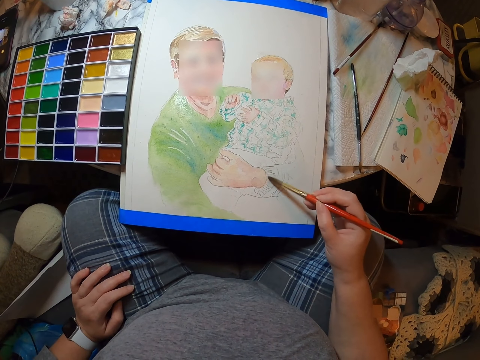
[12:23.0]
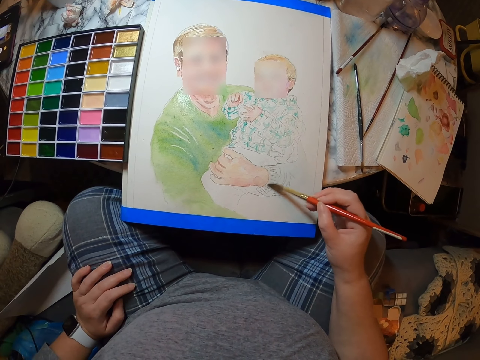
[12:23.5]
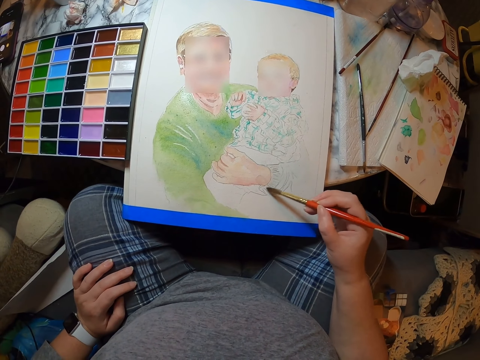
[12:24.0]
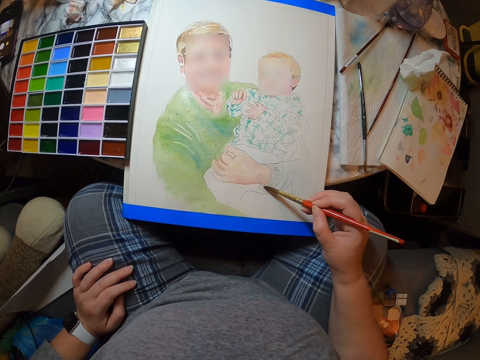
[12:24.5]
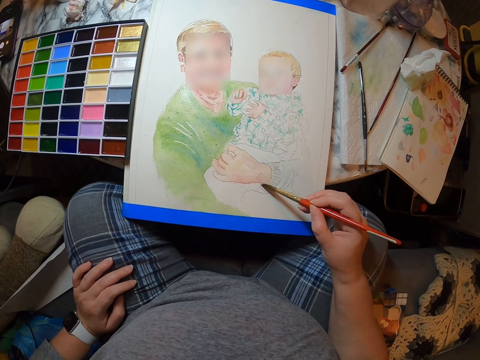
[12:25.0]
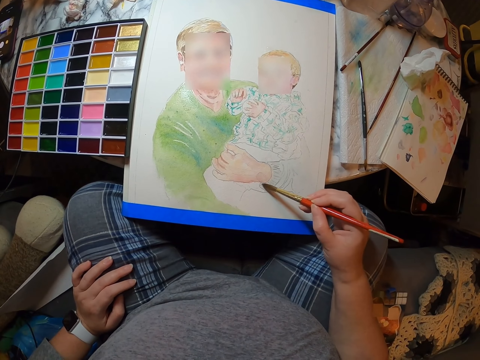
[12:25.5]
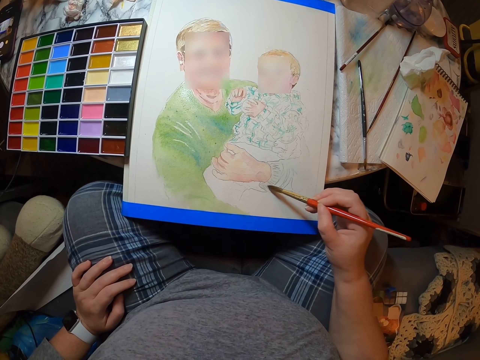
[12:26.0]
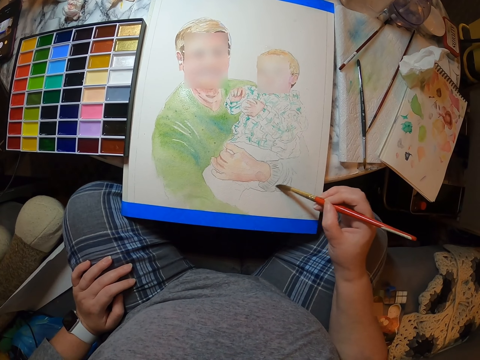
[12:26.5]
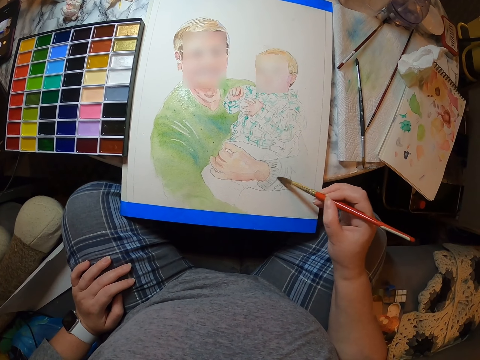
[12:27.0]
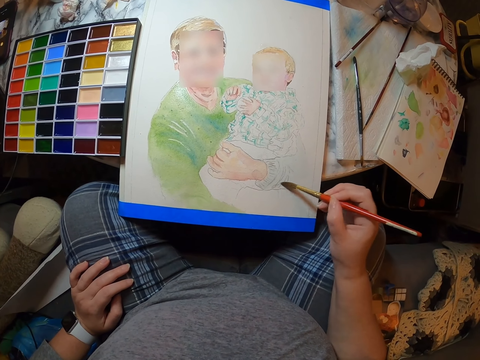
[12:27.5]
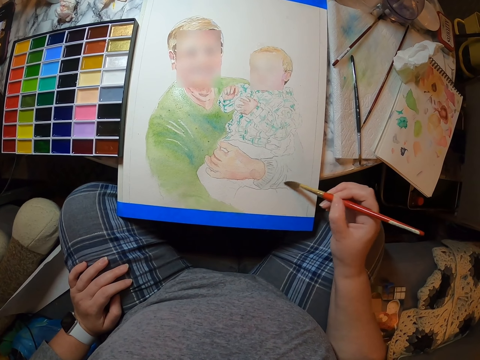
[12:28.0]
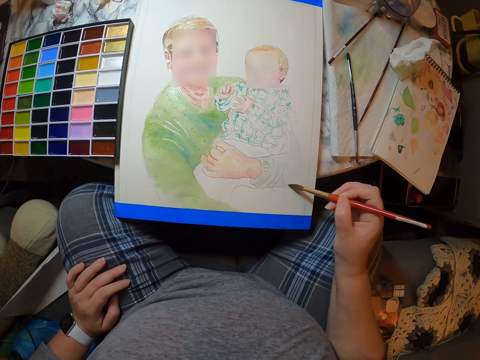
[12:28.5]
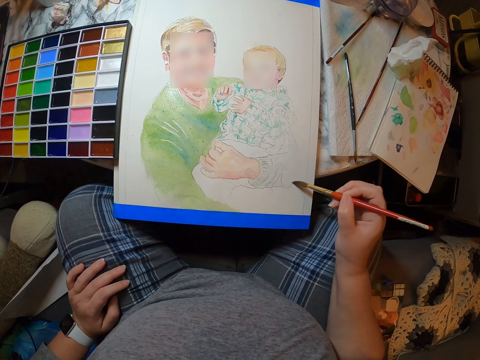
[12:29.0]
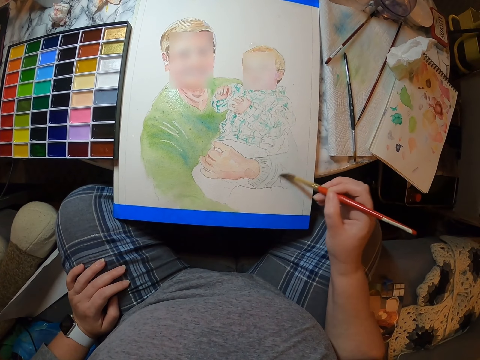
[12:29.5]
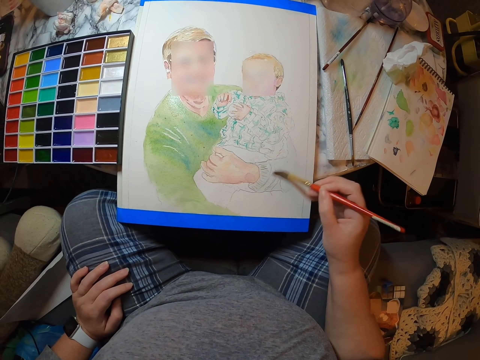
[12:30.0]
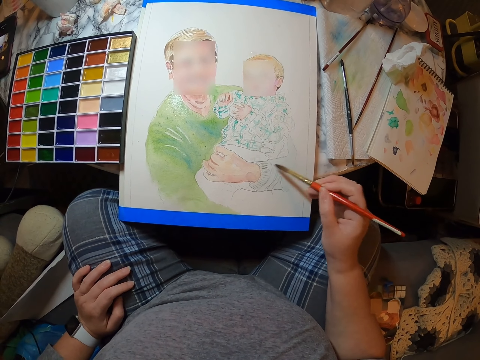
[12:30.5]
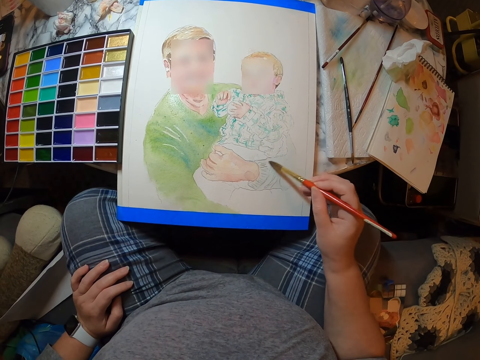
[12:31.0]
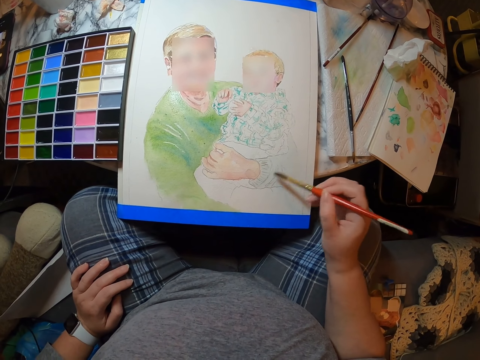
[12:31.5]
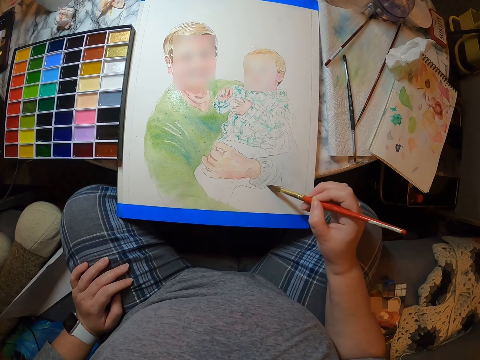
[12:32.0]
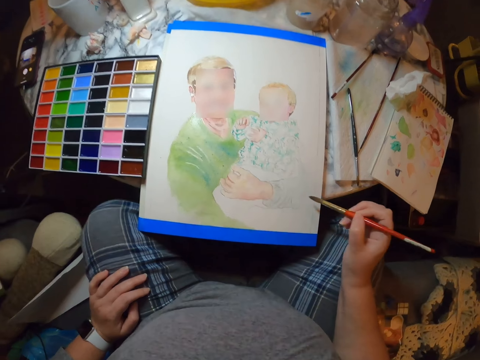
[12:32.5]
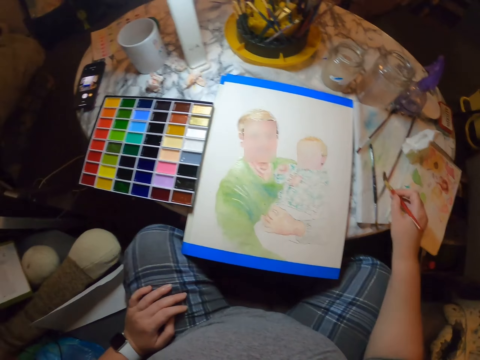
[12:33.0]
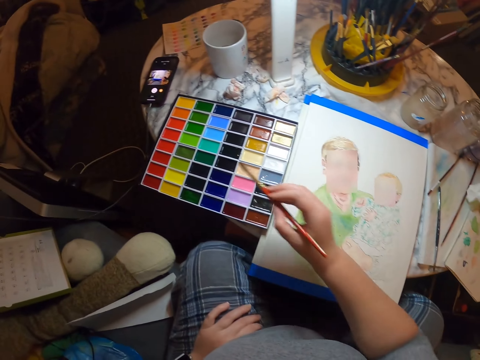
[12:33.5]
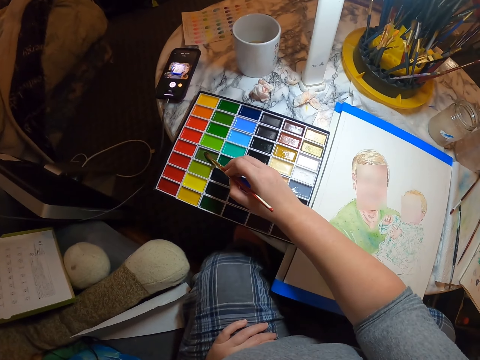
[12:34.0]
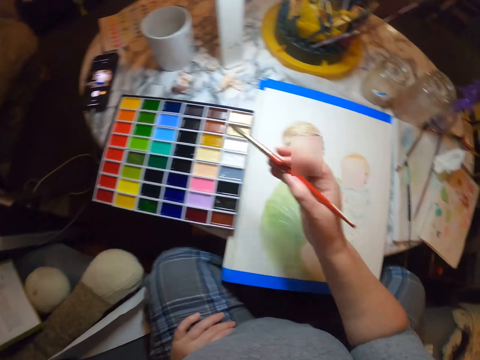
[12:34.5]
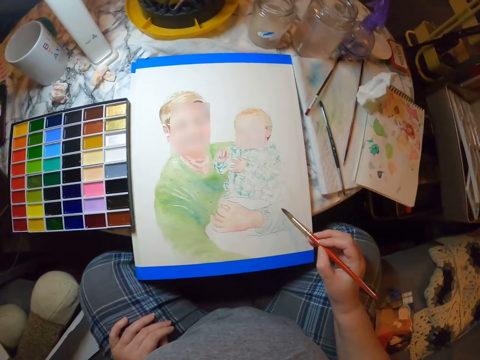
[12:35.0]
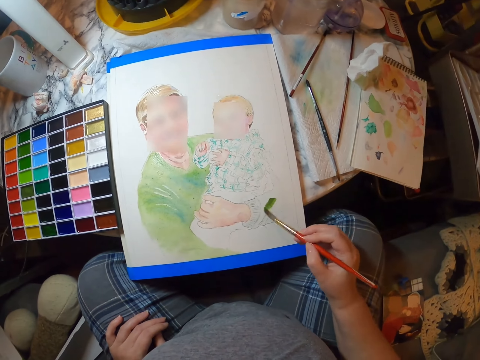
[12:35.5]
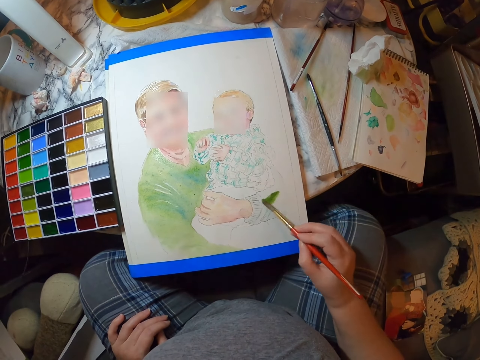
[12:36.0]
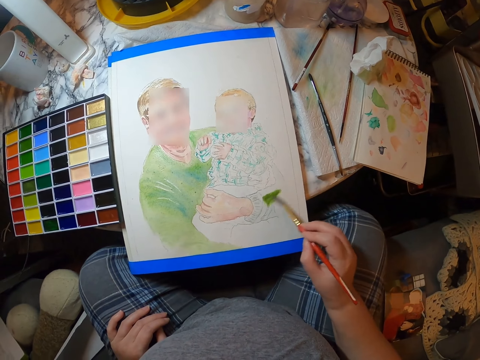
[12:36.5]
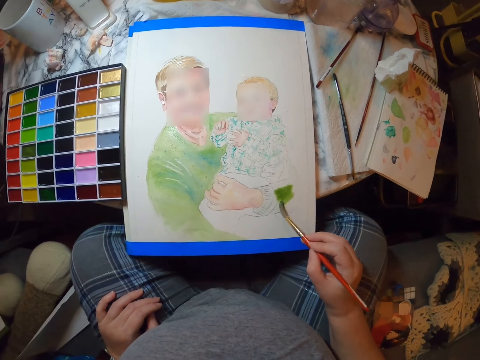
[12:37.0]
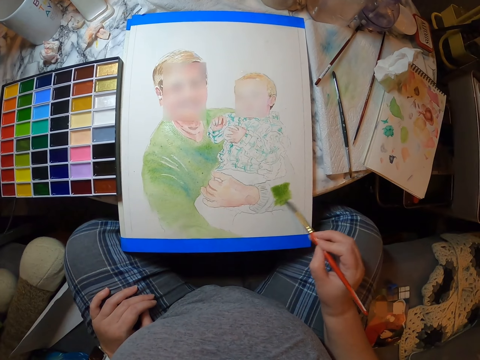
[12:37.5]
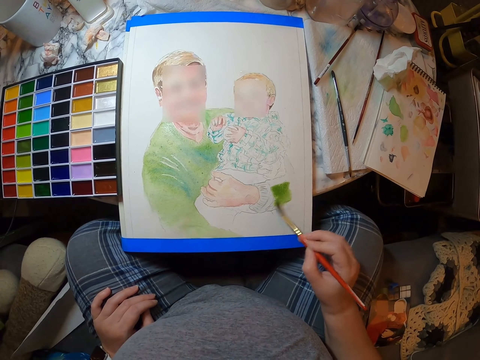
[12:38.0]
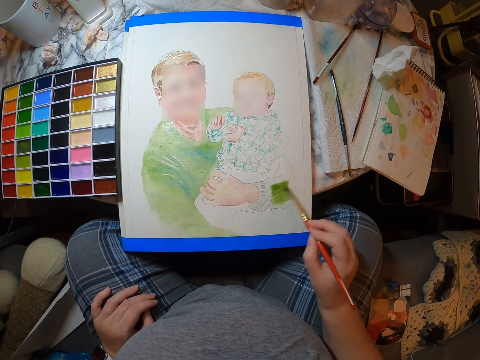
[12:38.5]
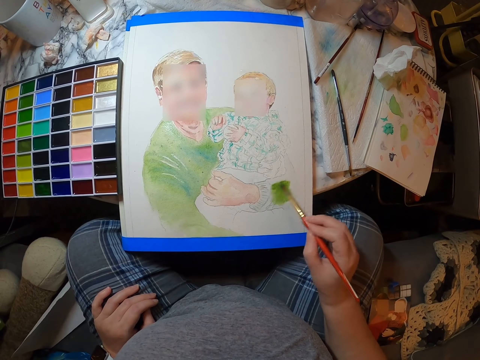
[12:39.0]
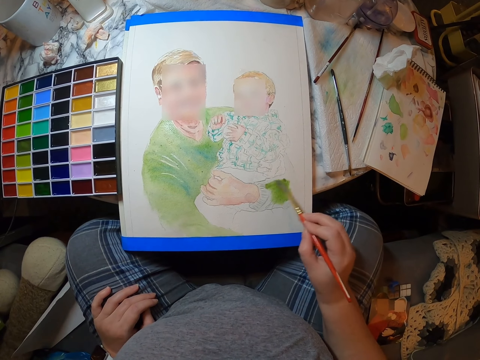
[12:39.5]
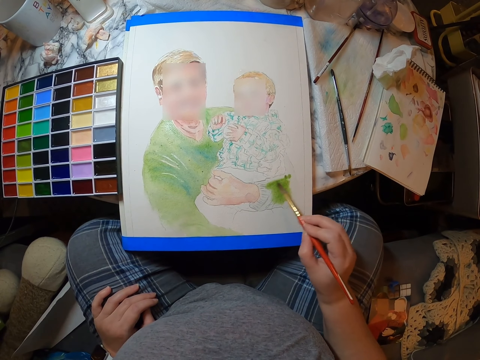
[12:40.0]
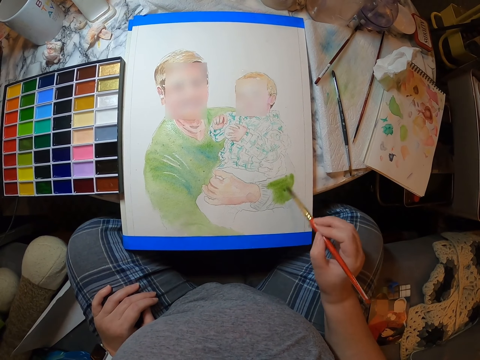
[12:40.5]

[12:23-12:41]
The camera wearer wipes the brush on the table. They take paint. They place the painting brush on the painting colors. They paint a person on the palette.

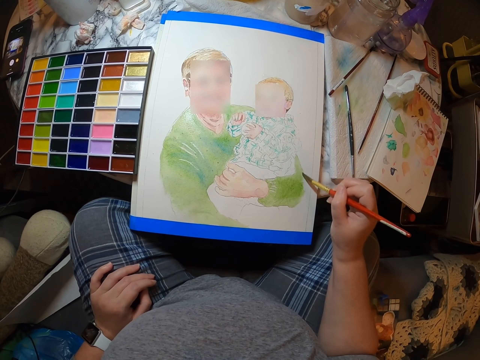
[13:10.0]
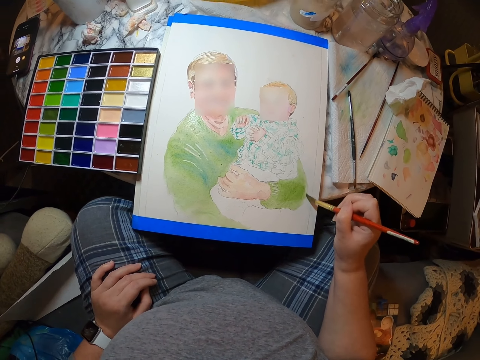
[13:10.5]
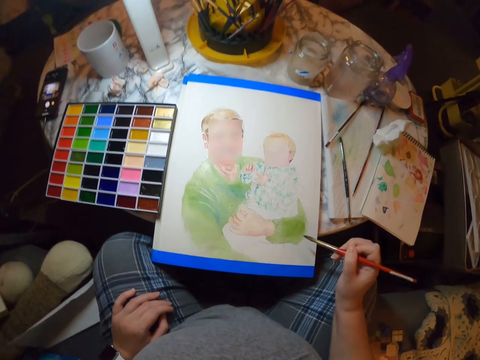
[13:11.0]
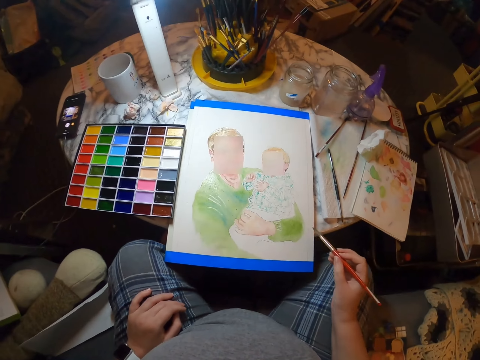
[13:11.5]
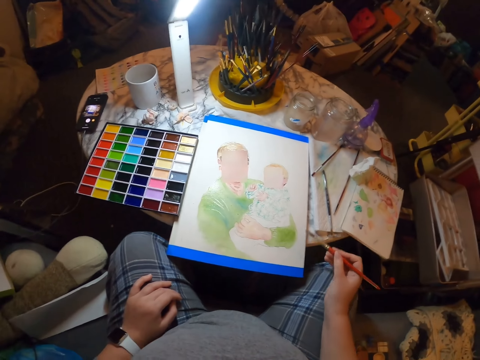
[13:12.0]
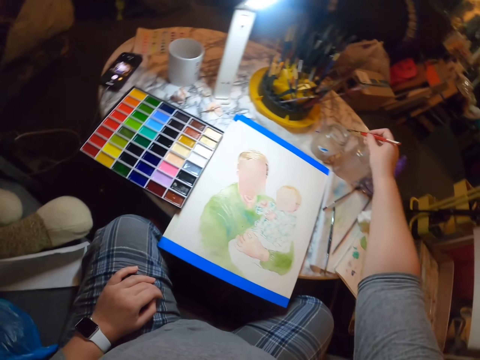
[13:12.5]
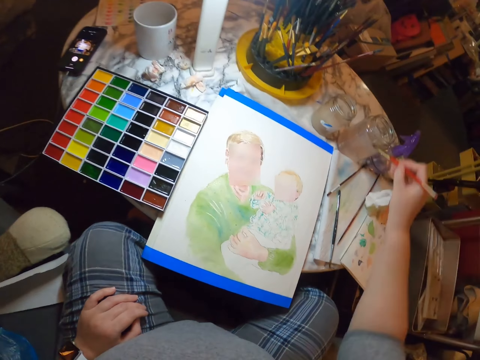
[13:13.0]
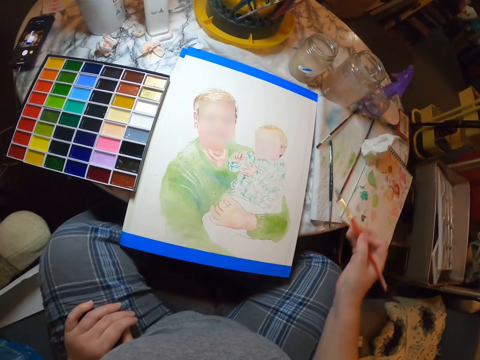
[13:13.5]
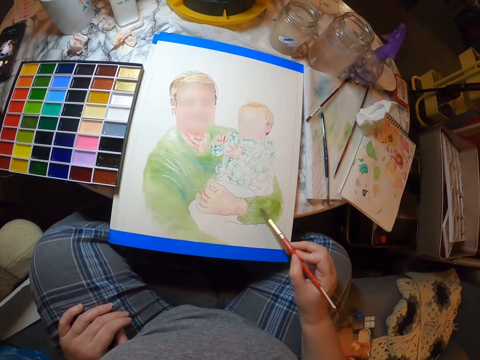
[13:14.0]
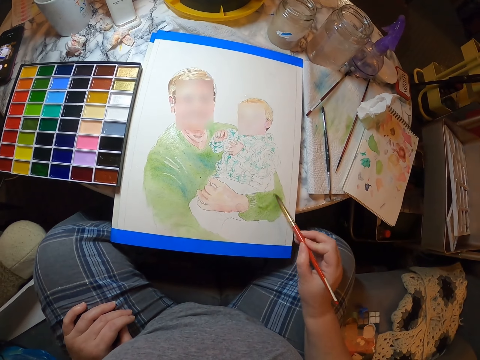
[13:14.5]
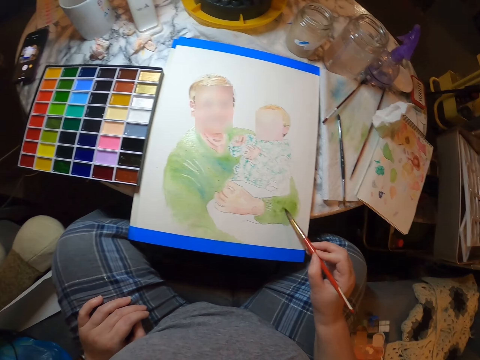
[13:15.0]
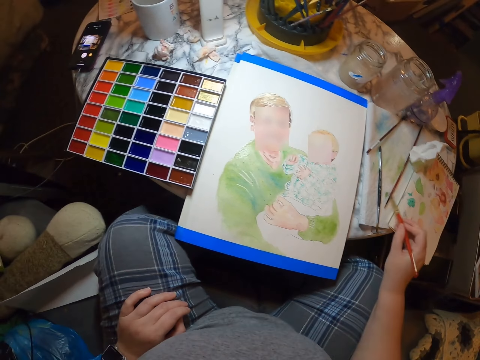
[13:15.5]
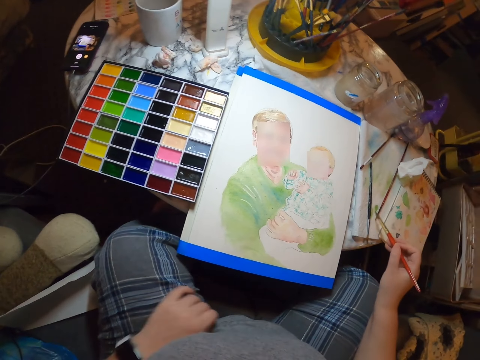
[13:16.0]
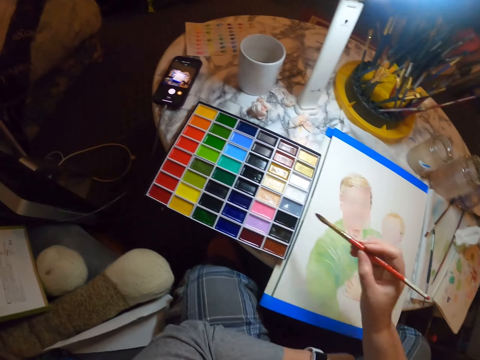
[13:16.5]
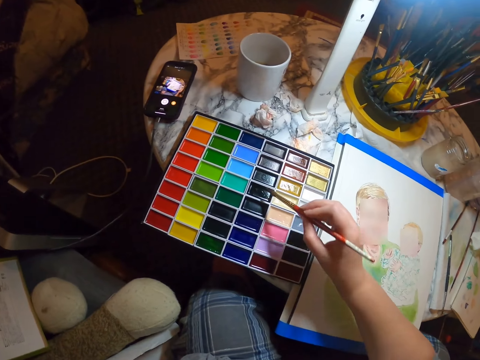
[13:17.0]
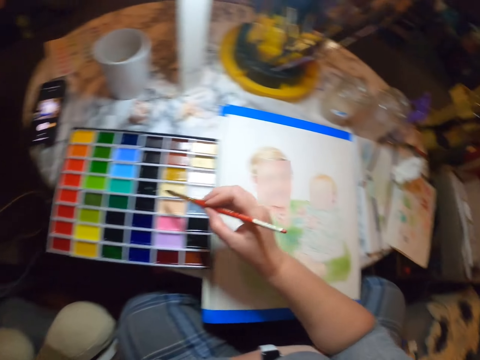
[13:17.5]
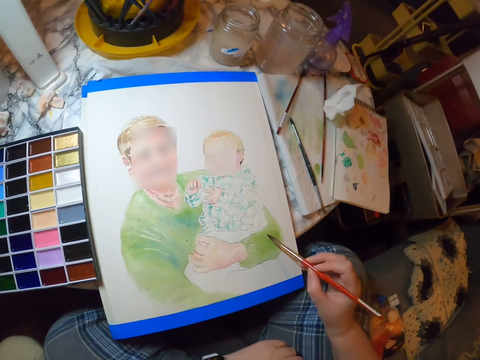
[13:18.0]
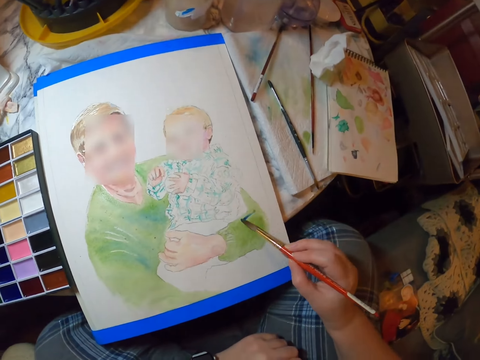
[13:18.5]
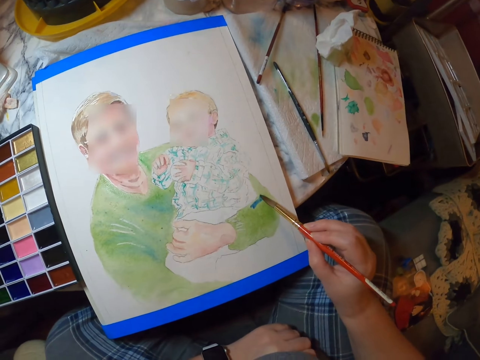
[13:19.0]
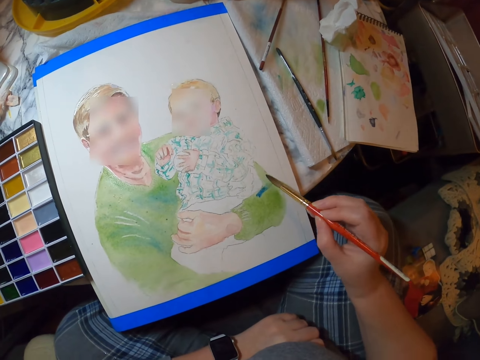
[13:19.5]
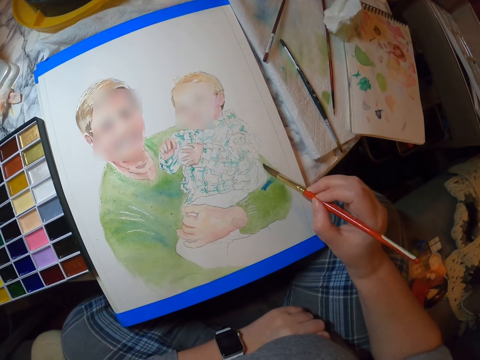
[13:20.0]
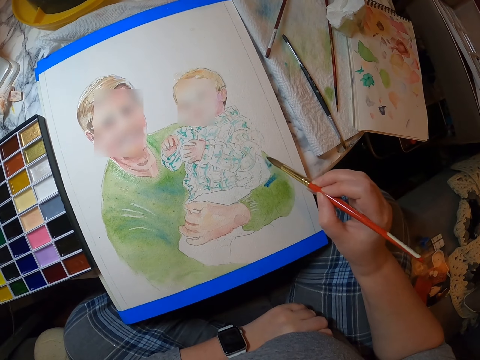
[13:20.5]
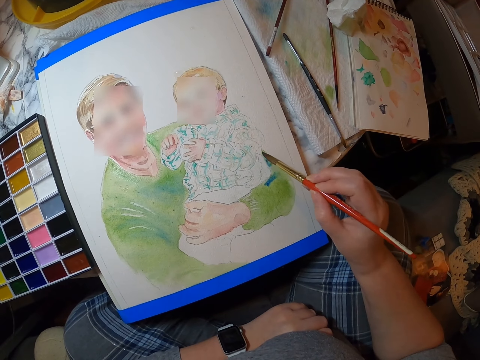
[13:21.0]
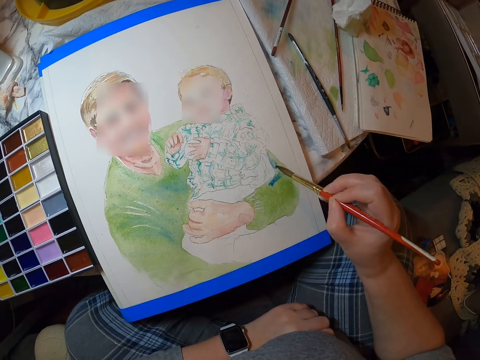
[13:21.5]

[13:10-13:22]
The camera wearer looks at the drawing. They dip the painting brush in a jar. They wipe the brush on the table or a book. They paint a person on the palette. They wipe the brush on the table or the book. They take paint. They place the painting brush on the painting colors. They paint a person on the palette.
